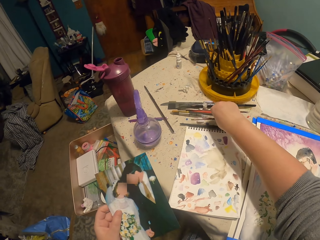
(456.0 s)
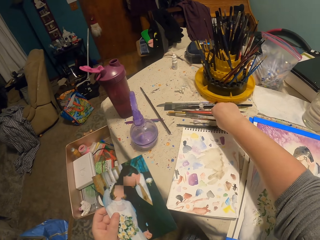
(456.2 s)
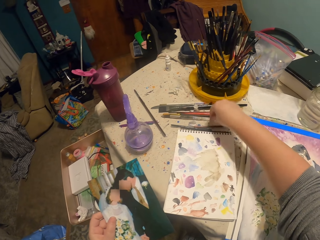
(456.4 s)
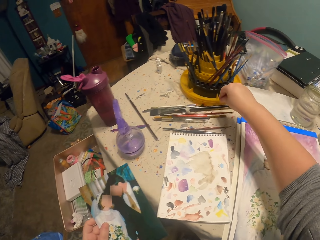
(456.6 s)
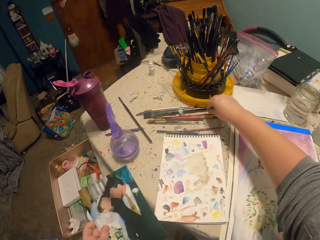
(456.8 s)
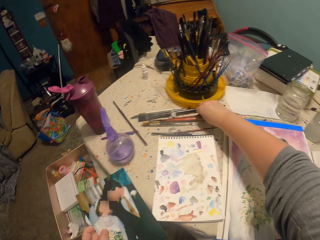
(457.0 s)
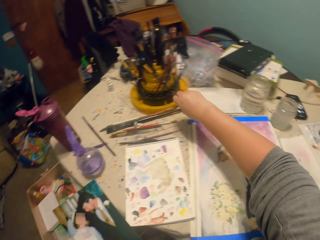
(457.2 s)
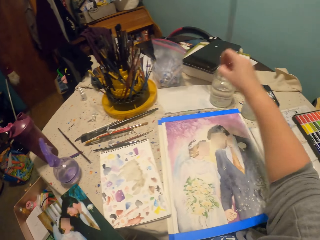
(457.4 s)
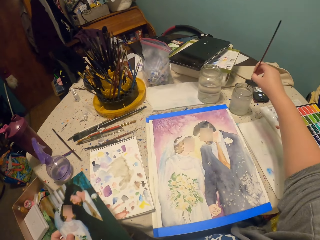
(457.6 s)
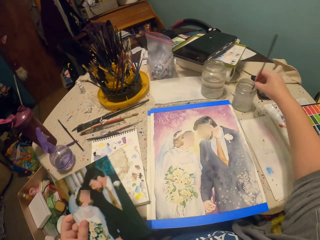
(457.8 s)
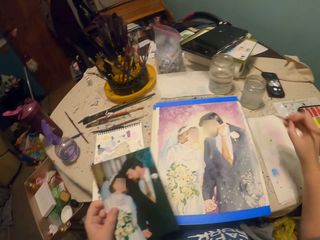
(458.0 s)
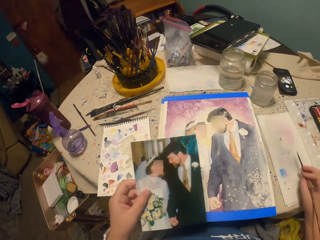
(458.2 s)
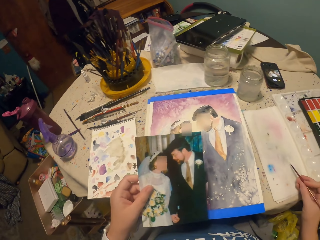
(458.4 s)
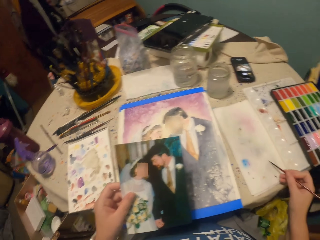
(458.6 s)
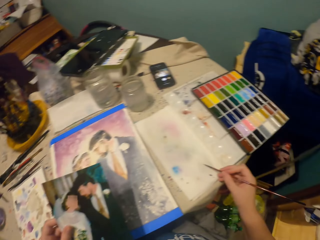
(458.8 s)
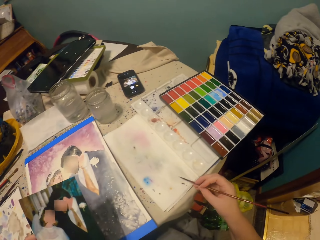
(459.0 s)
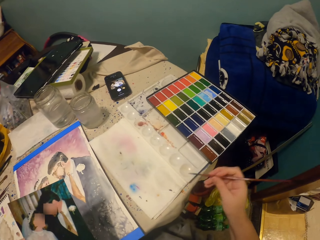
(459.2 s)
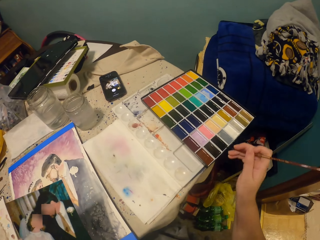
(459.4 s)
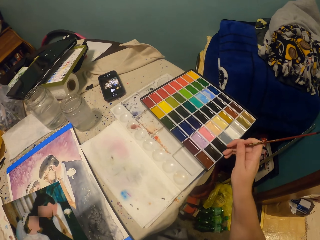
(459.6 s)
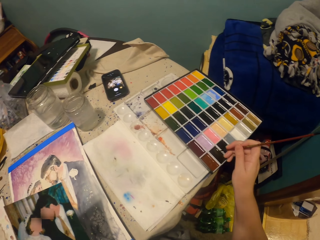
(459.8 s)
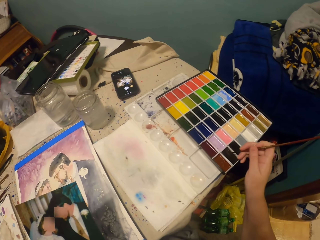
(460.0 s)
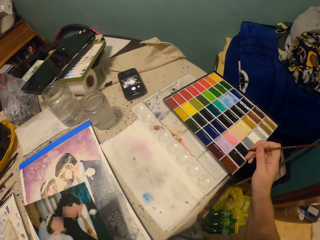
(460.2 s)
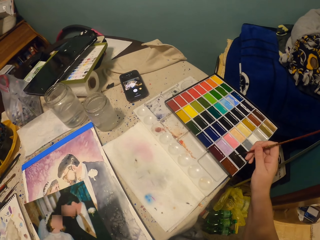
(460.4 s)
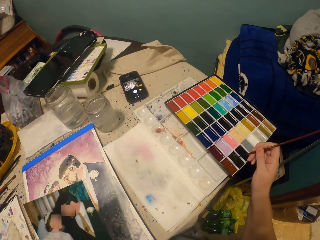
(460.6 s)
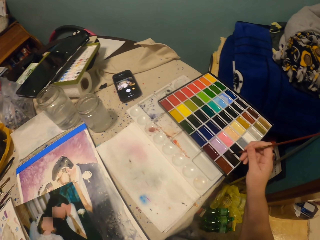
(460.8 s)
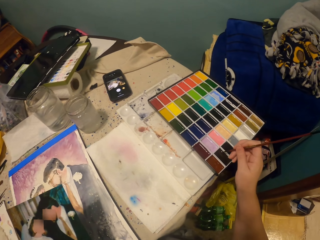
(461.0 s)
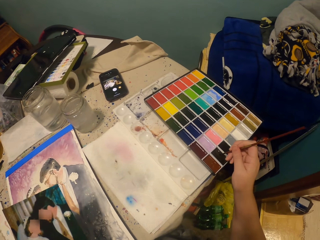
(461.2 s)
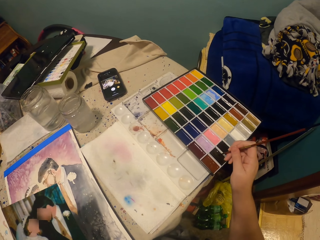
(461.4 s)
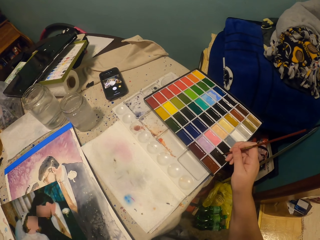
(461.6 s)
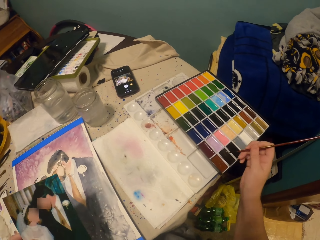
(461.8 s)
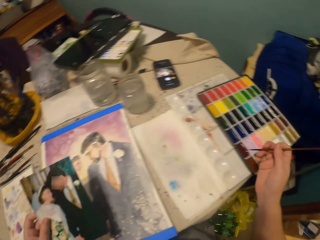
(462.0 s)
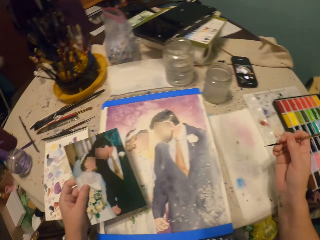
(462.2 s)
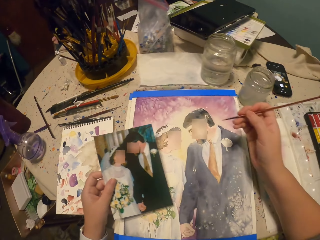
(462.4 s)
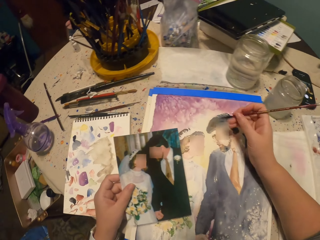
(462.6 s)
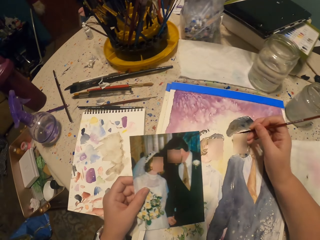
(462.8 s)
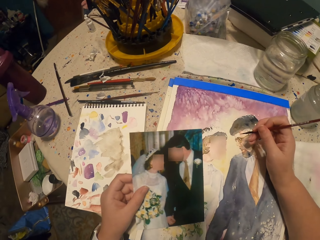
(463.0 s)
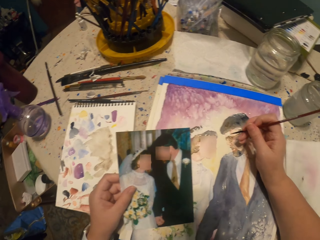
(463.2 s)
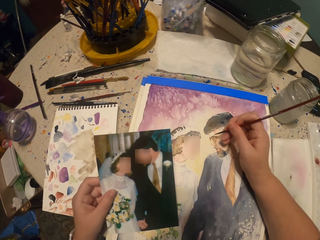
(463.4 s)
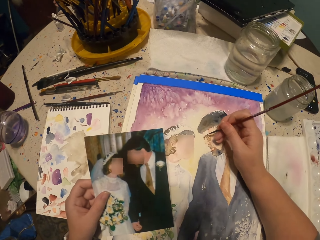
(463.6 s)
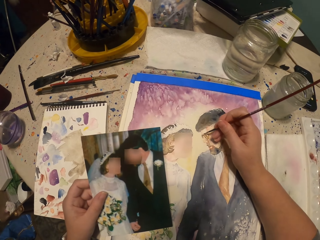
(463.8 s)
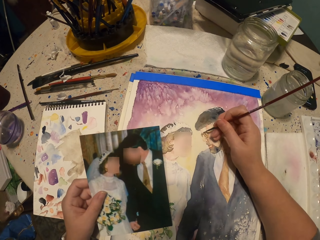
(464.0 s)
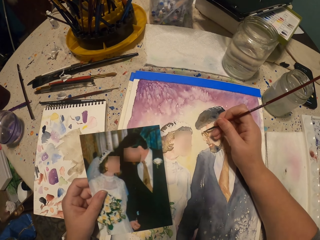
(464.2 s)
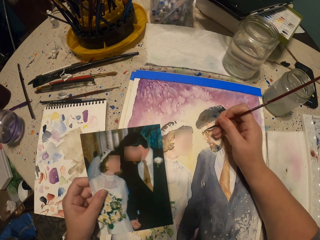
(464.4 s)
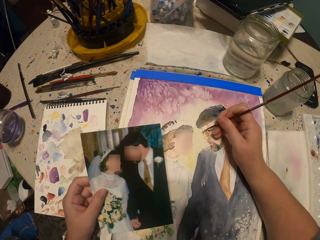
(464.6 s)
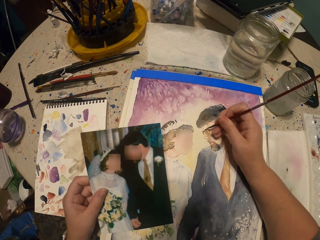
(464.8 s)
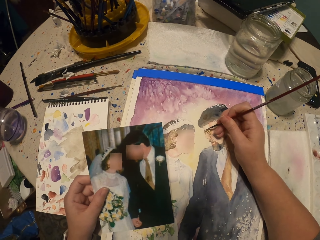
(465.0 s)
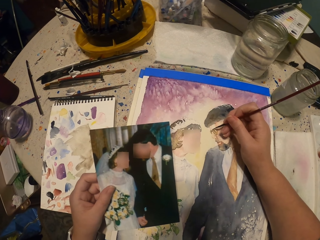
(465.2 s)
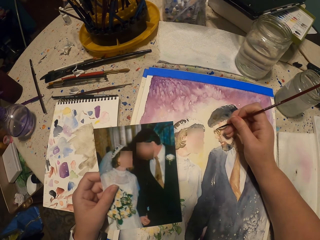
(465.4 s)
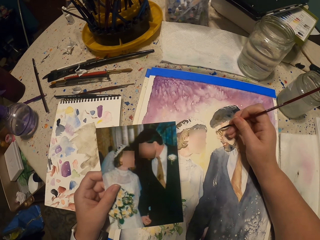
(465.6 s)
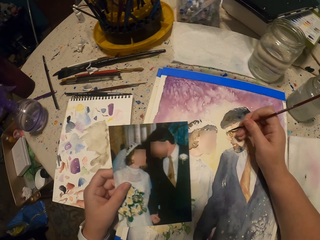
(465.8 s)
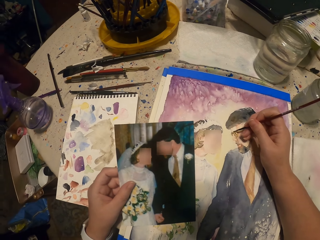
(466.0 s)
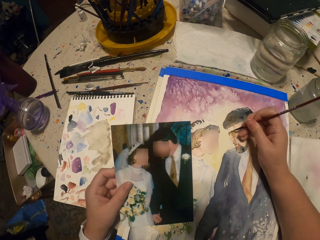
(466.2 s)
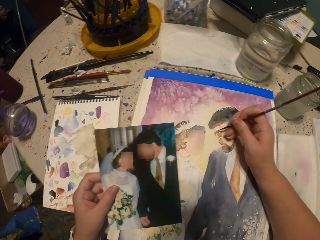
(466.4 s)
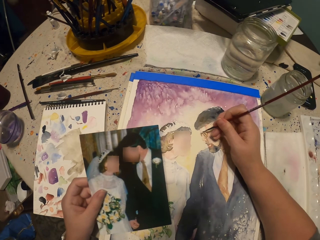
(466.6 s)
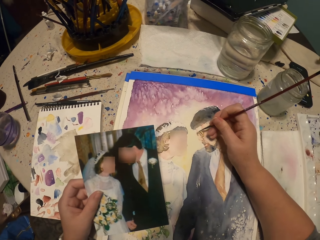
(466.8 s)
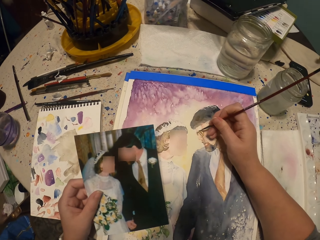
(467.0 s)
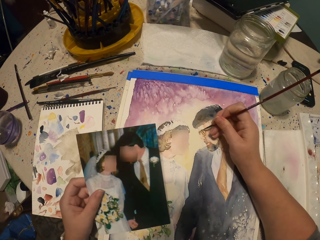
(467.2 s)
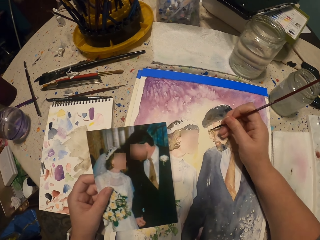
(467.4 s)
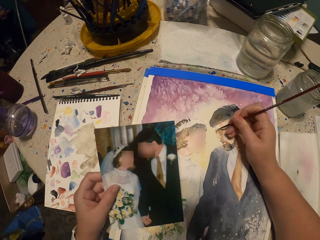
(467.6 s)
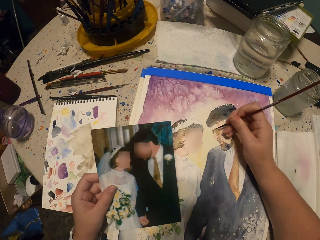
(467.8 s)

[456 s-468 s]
The camera wearer holds a painting brush. They pick up the brush. They dip the painting brush into the water. They rub the brush on the paper. They apply the paint on the brush. They paint the decoration using the painting brush.

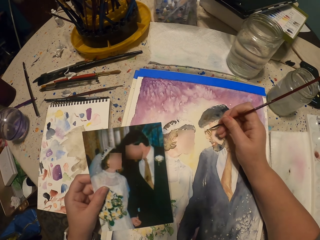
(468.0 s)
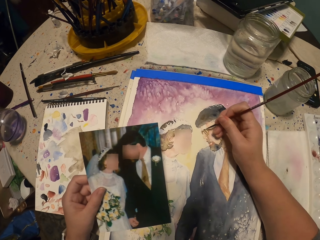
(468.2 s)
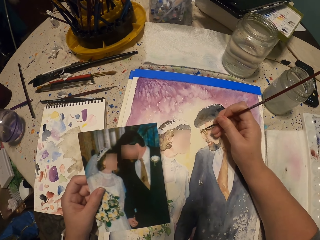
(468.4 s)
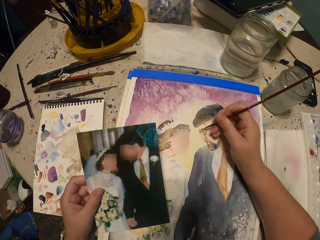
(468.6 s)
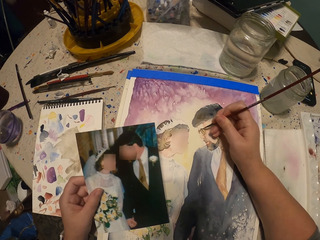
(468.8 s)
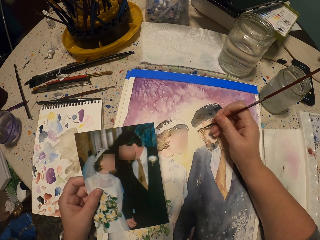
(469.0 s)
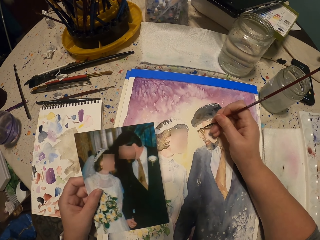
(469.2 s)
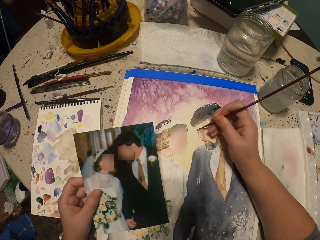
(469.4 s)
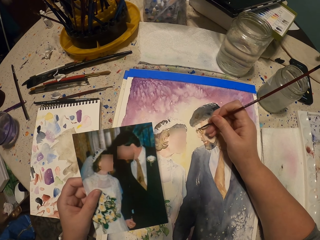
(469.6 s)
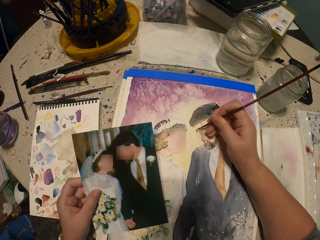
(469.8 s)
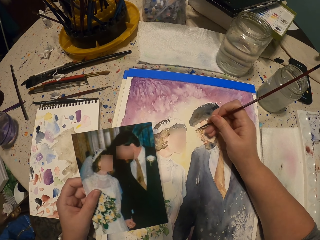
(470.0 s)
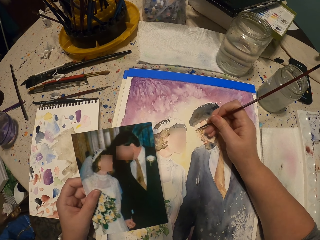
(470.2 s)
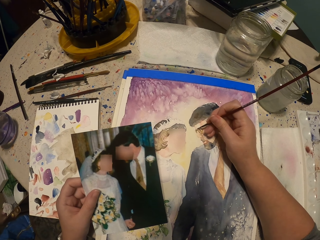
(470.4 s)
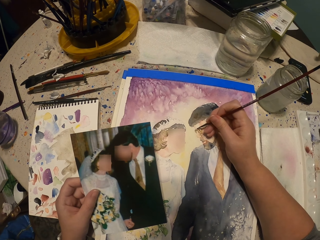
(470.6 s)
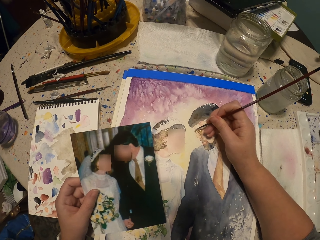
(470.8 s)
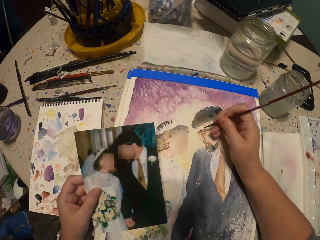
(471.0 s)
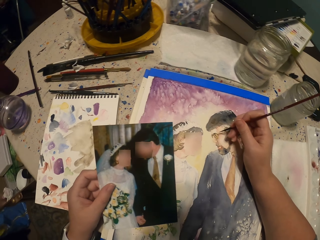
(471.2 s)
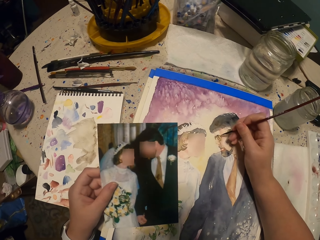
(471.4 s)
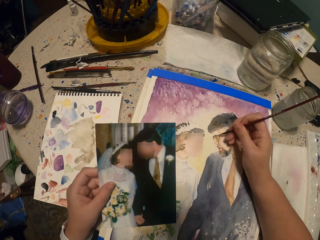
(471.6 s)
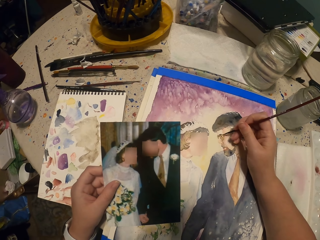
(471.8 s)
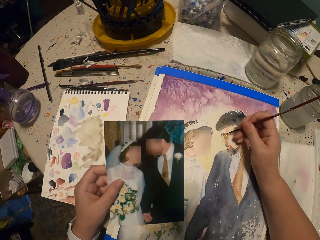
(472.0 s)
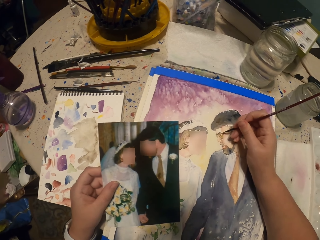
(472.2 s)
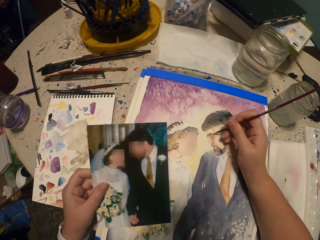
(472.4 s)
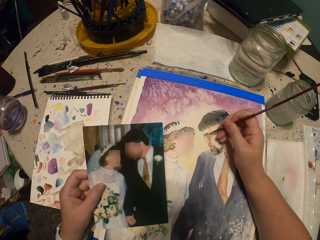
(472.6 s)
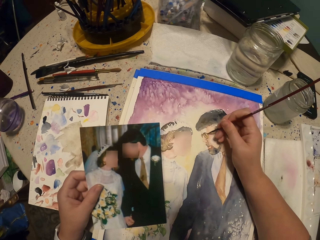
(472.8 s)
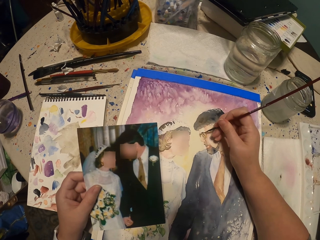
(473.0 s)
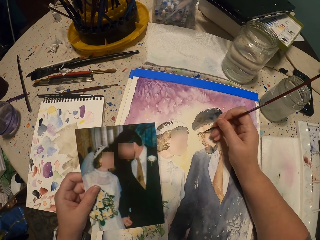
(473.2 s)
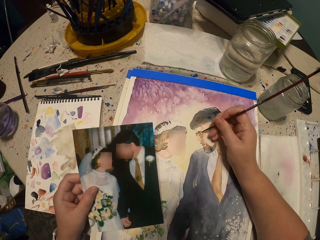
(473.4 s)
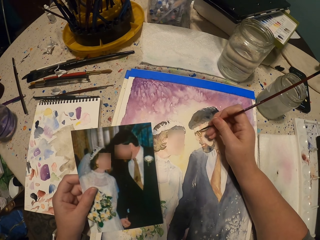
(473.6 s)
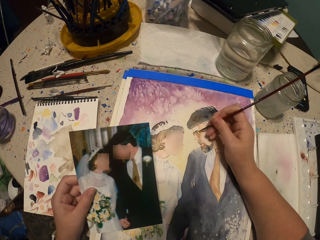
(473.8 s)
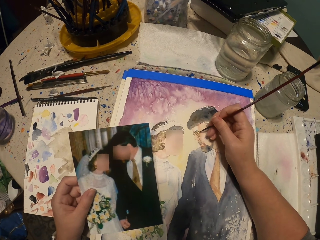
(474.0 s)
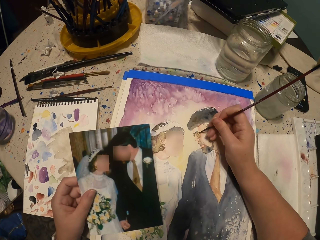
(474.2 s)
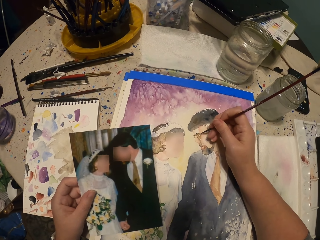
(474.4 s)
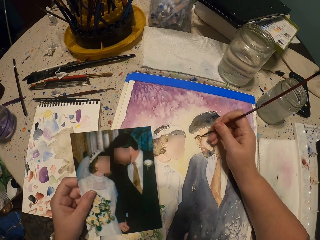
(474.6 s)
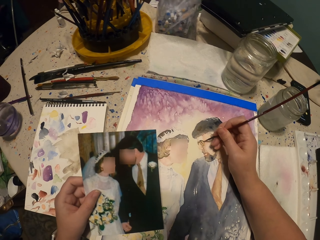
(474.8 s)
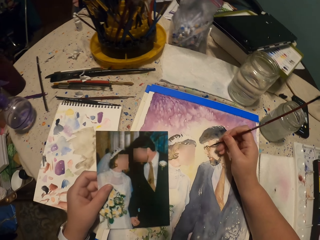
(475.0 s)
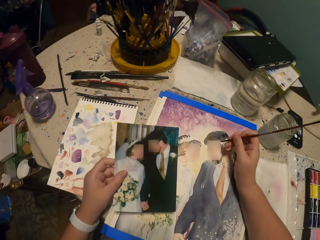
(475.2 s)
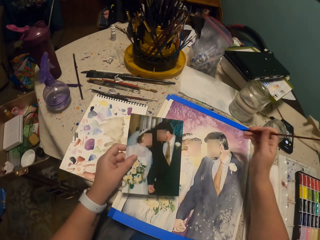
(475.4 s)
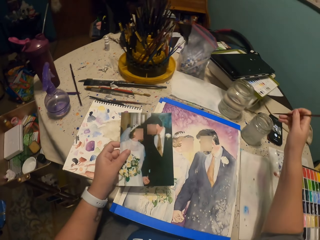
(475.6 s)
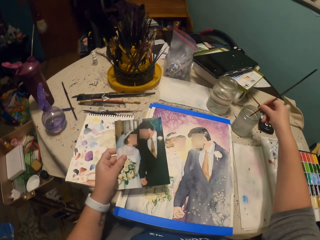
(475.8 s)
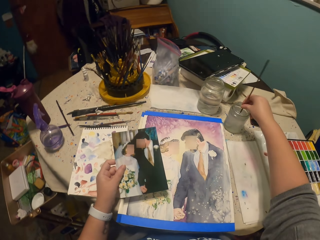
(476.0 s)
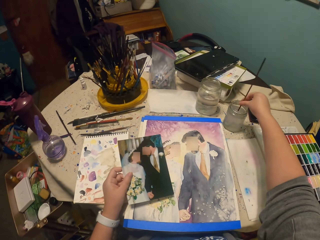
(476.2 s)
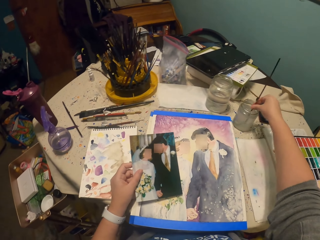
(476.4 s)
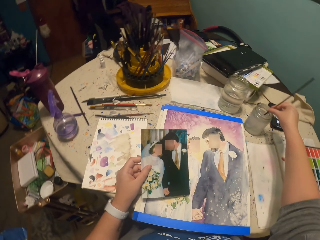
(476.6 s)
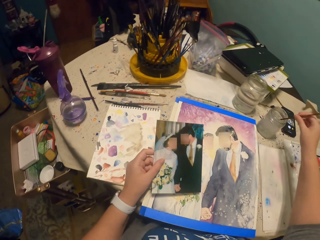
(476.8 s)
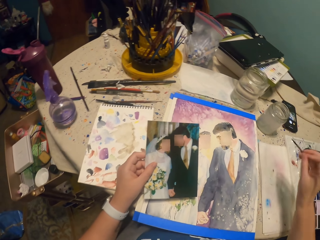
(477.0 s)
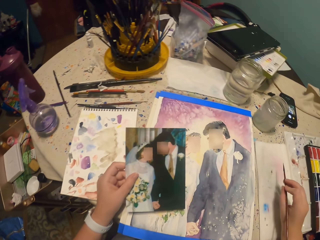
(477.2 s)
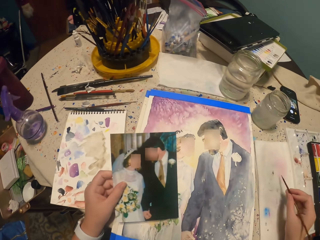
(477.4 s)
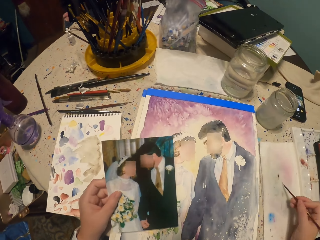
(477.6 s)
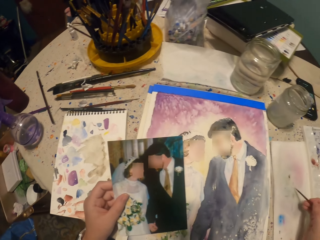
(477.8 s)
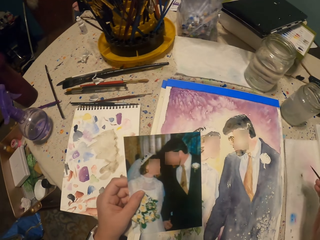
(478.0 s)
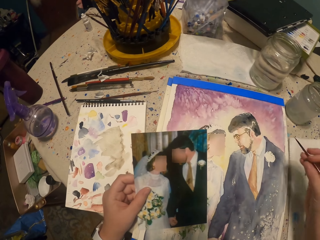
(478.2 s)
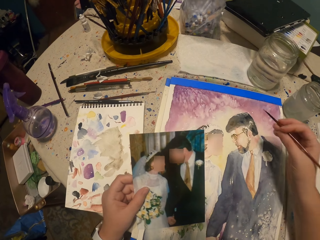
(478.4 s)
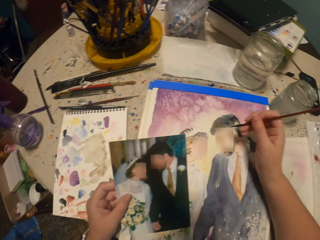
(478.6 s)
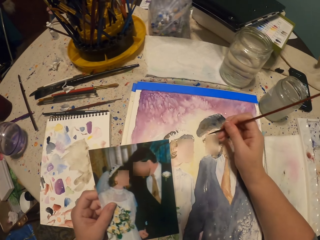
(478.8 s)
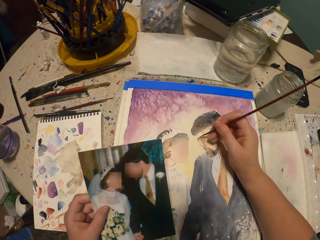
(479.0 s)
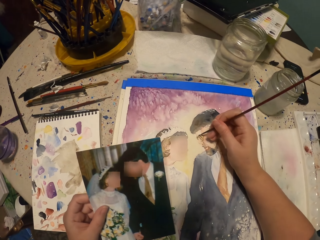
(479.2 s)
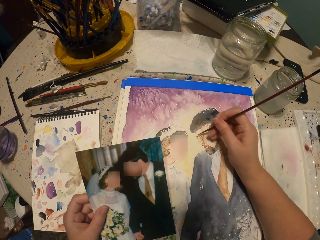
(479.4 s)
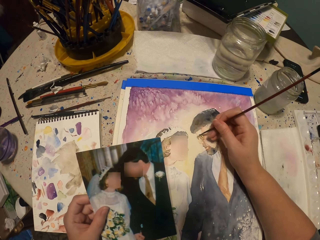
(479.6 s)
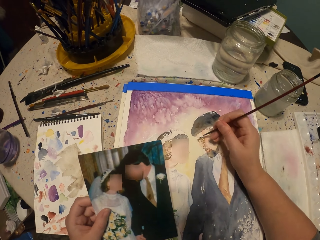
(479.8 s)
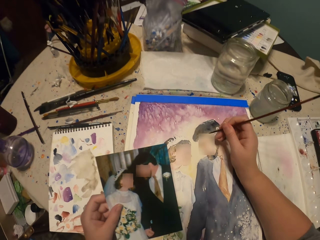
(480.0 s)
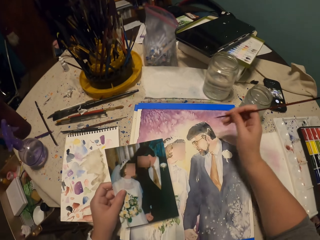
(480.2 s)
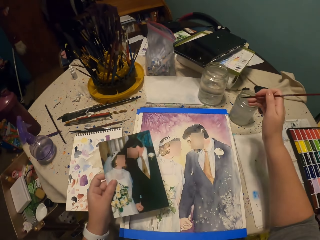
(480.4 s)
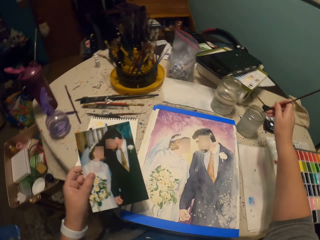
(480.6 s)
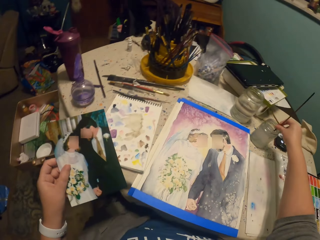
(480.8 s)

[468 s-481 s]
The camera wearer dips the painting brush into the water. They rub the brush on the paper. They paint the decoration using the painting brush.
